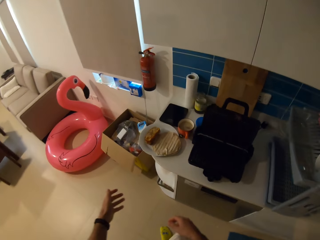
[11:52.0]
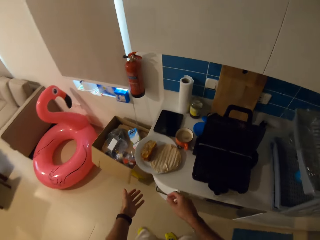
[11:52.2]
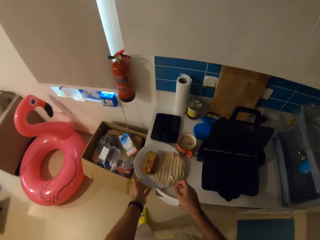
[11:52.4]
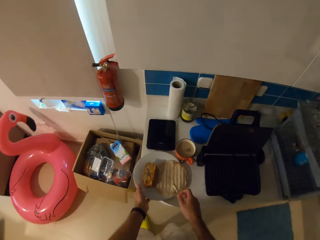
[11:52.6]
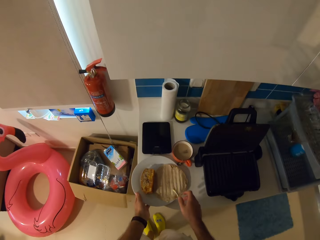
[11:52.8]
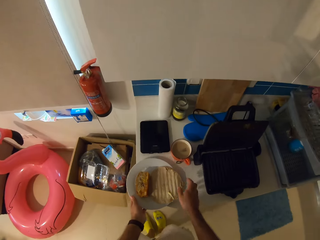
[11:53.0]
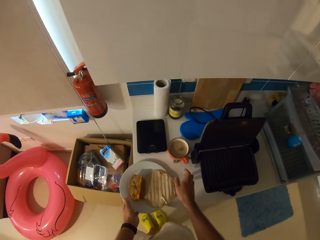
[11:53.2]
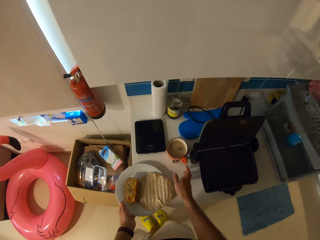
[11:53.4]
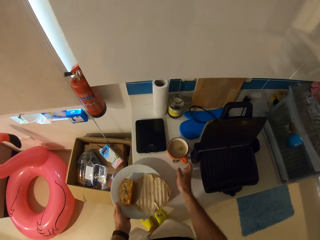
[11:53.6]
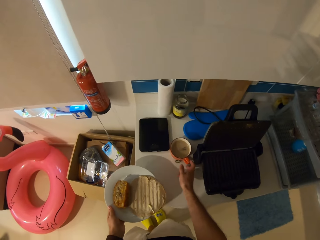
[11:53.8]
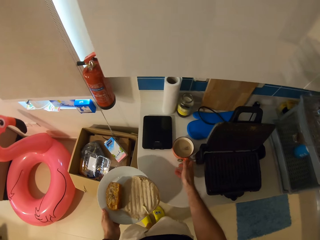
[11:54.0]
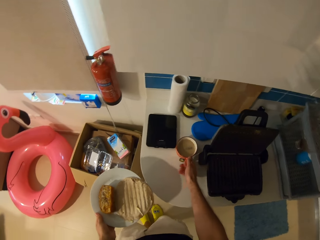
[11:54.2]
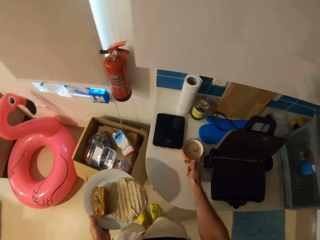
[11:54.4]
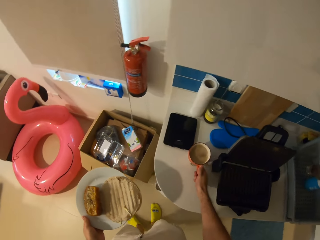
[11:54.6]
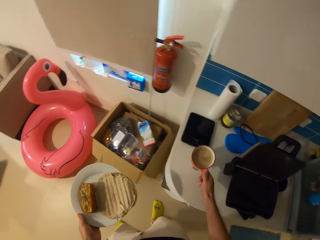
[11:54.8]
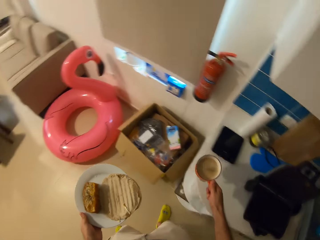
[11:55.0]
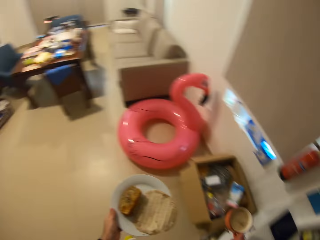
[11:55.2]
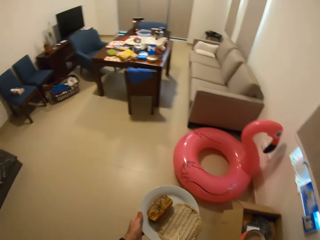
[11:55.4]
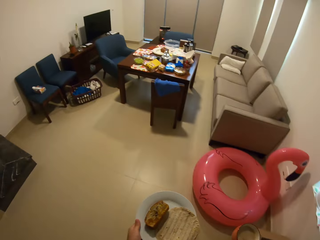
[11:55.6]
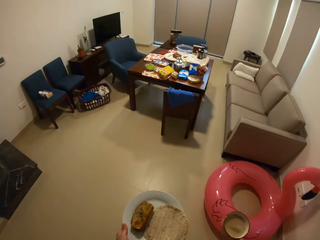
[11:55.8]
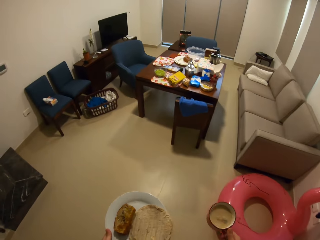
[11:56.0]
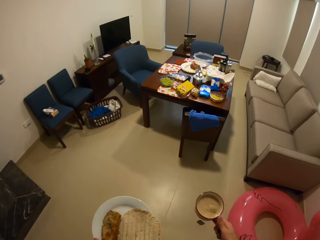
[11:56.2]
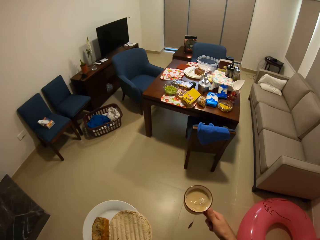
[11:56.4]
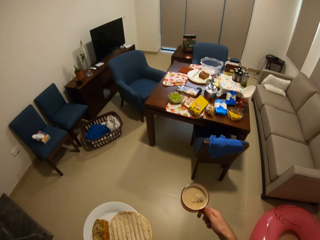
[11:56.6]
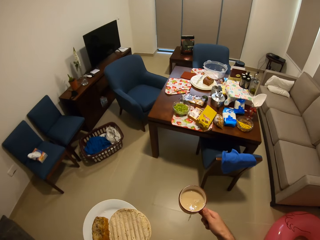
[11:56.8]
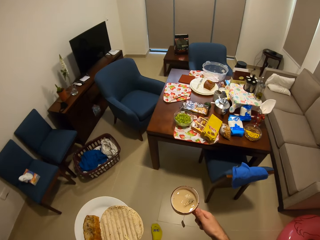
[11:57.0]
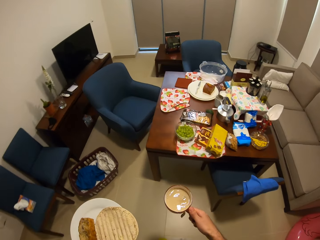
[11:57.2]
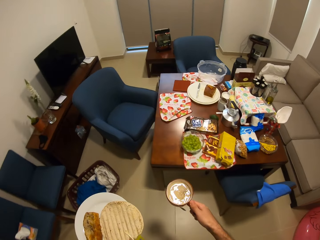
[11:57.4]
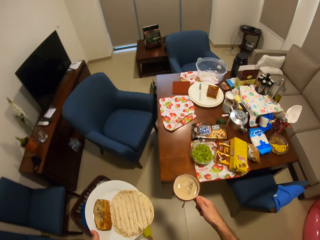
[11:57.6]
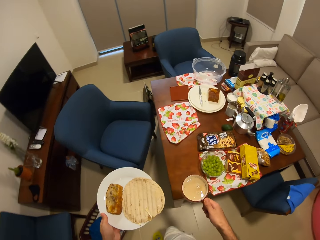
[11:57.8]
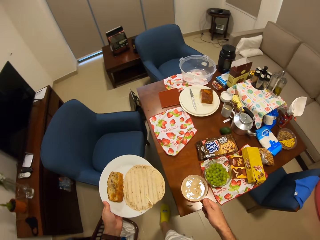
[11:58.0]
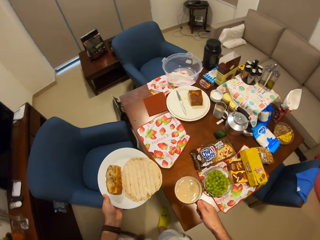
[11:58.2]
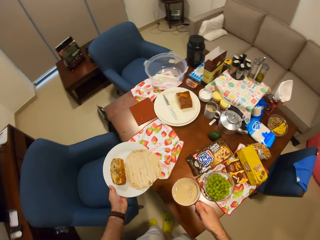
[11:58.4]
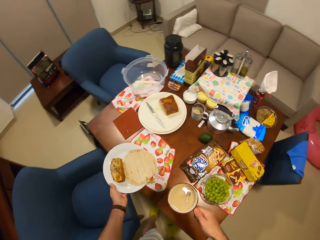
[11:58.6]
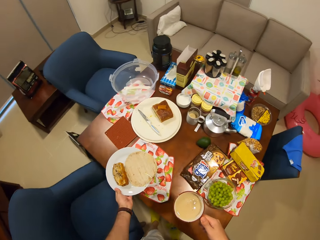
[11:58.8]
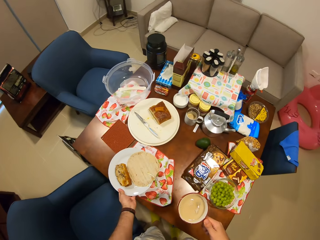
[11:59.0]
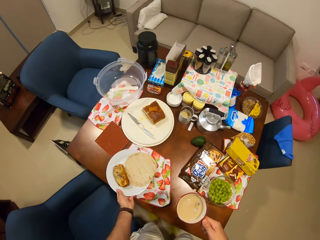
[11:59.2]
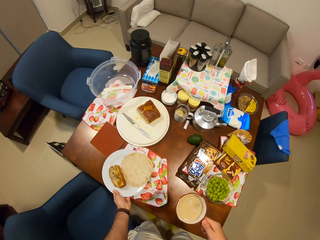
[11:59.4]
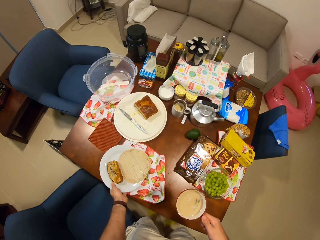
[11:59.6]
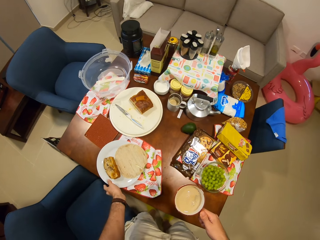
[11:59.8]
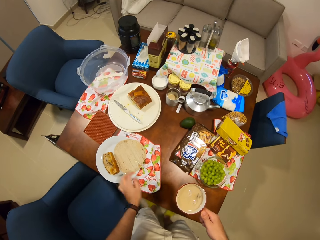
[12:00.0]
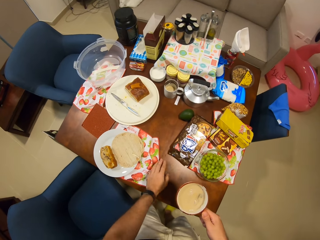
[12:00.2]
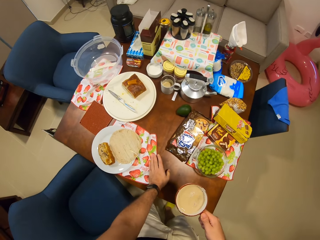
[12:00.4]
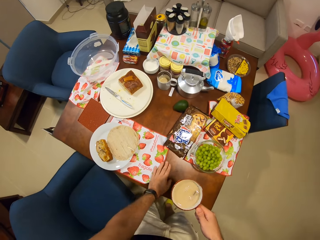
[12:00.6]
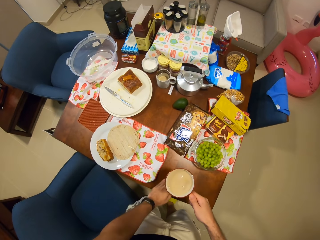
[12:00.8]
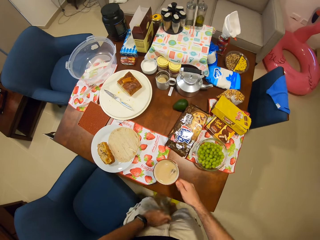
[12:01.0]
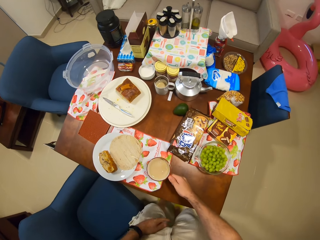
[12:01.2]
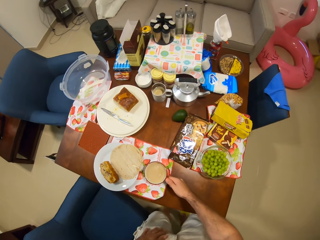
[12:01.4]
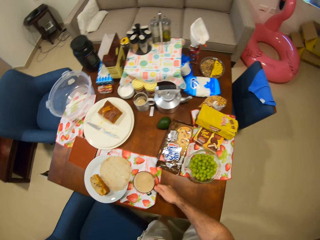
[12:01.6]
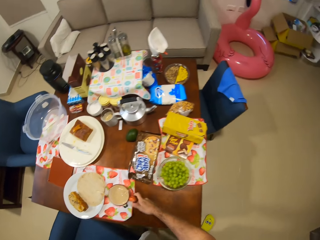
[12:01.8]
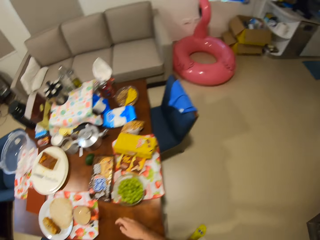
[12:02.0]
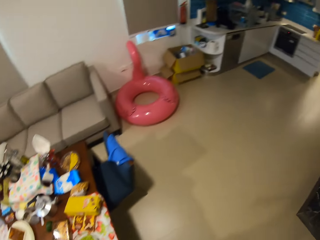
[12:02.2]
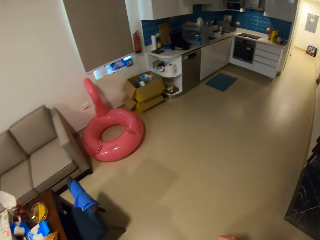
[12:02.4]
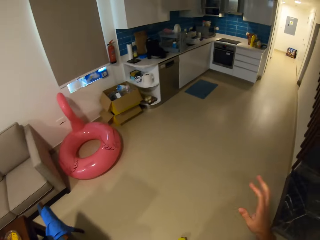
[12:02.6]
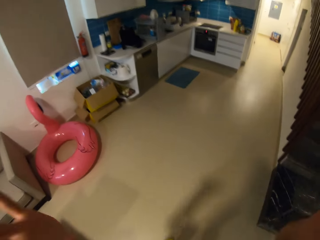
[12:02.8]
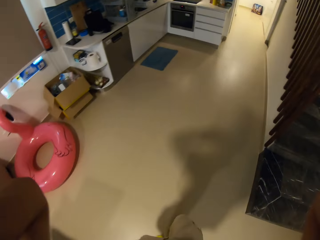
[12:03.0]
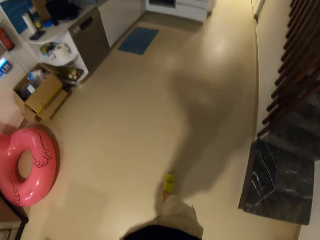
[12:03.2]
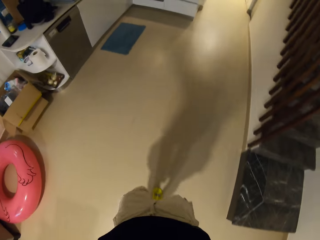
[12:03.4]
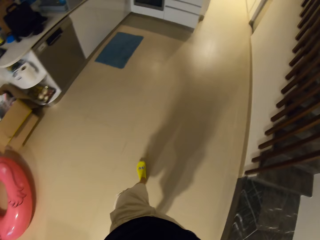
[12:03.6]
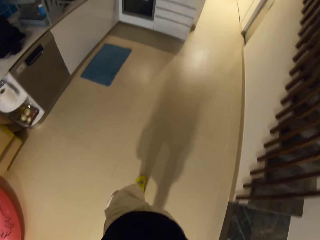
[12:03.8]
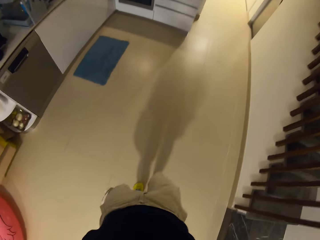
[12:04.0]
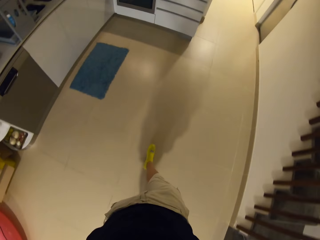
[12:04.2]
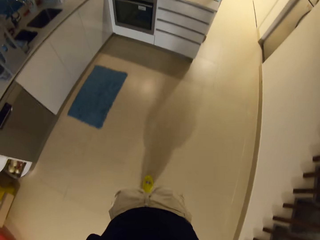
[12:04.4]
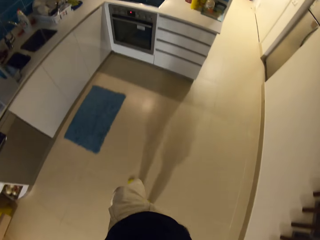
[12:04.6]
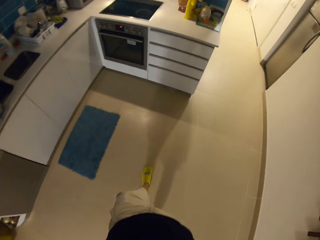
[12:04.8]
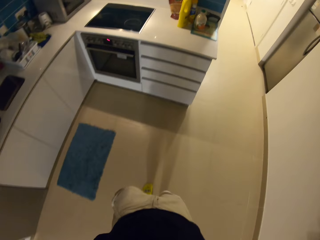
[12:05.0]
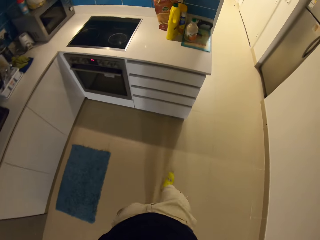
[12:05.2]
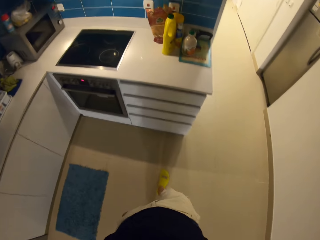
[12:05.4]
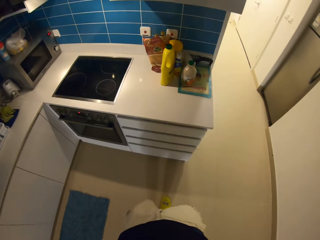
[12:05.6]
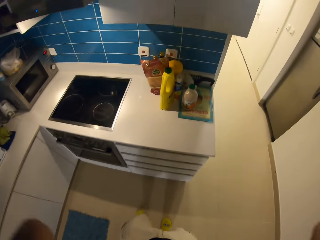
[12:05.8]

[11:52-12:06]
The camera wearer picks up the plate of food on the kitchen counter with his left hand. He picks up the cup of tea on the kitchen counter with his right hand. He walks in the room. He places the plate of food in his left hand on a dining table. He places the cup of tea in his right hand on the dining table. He walks in the room and raises his hands.

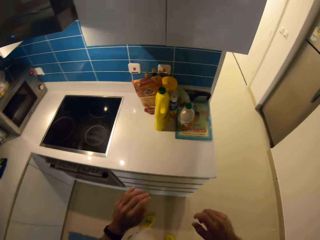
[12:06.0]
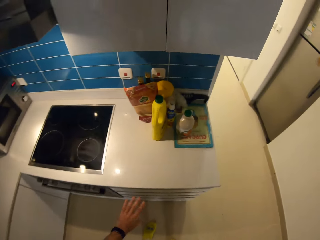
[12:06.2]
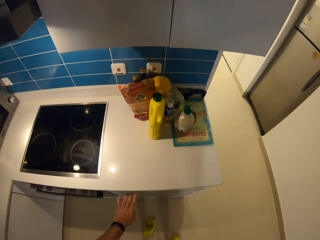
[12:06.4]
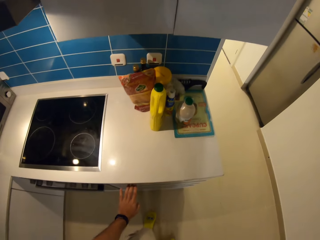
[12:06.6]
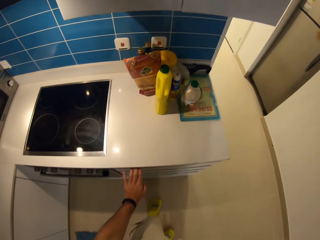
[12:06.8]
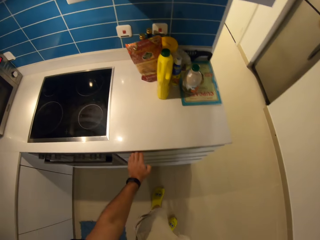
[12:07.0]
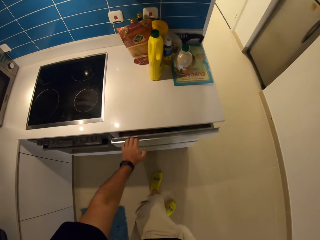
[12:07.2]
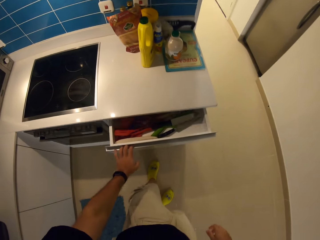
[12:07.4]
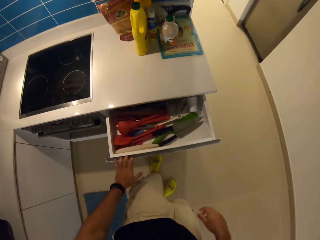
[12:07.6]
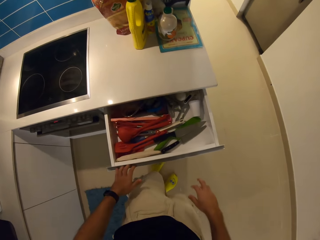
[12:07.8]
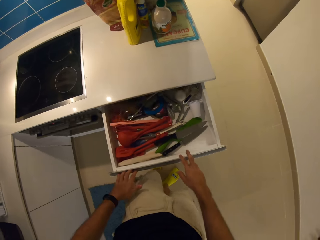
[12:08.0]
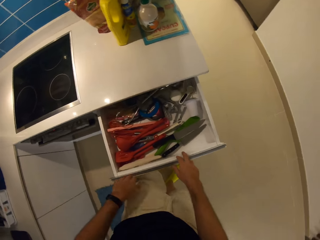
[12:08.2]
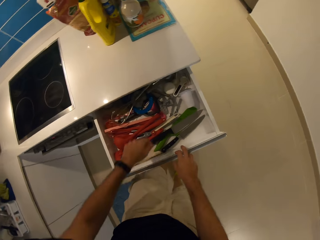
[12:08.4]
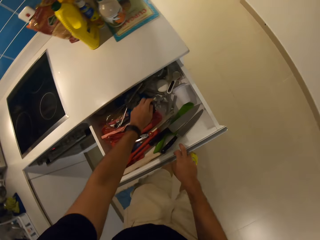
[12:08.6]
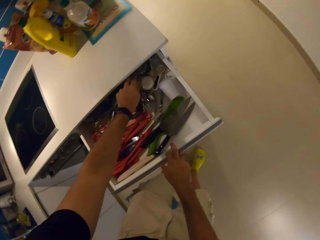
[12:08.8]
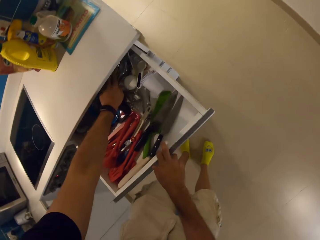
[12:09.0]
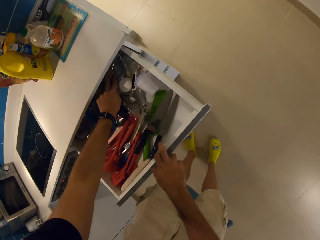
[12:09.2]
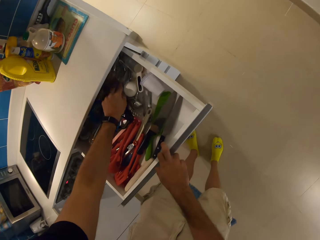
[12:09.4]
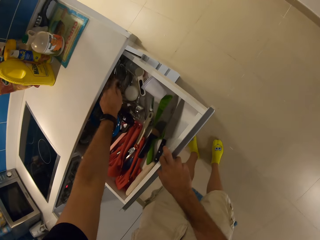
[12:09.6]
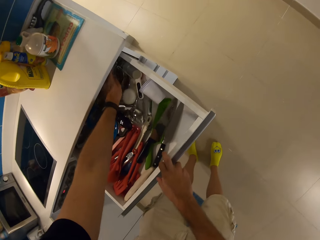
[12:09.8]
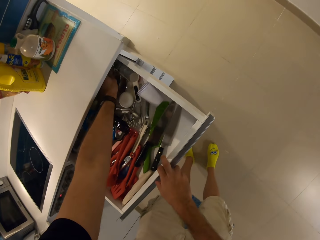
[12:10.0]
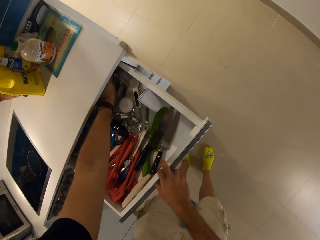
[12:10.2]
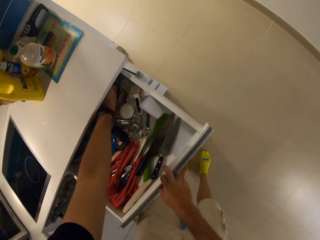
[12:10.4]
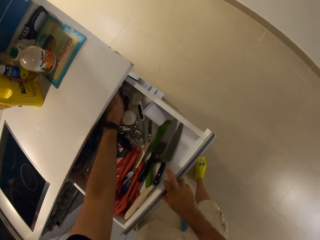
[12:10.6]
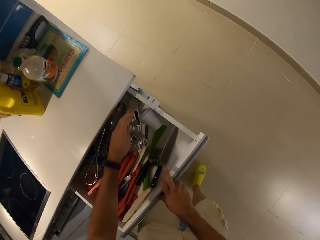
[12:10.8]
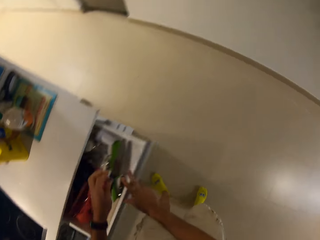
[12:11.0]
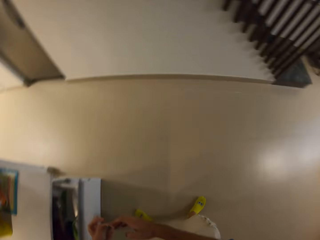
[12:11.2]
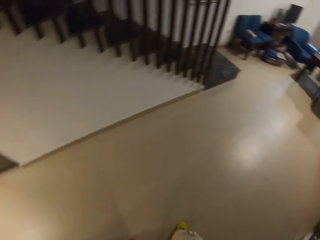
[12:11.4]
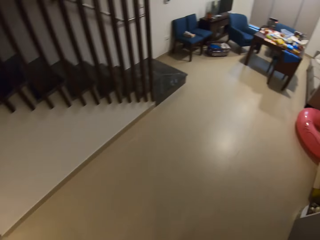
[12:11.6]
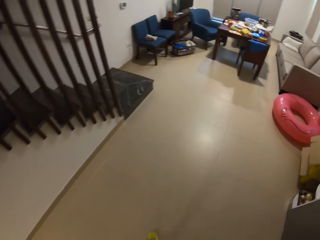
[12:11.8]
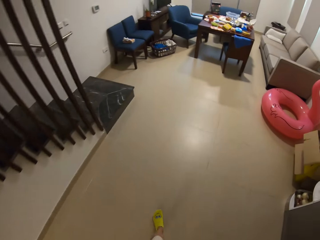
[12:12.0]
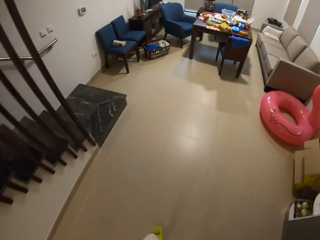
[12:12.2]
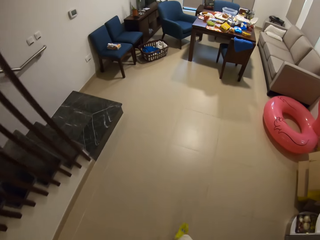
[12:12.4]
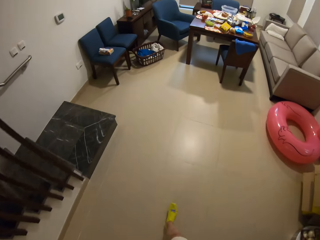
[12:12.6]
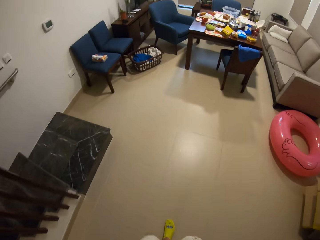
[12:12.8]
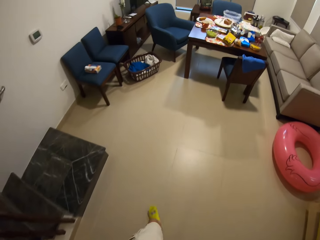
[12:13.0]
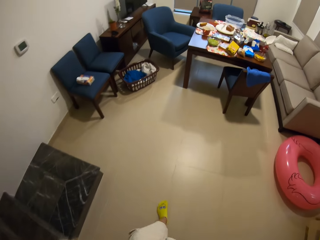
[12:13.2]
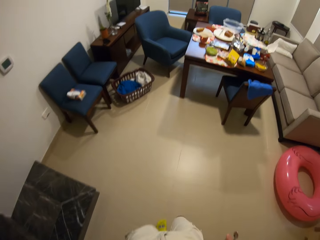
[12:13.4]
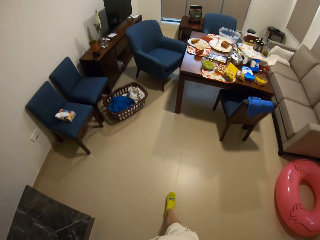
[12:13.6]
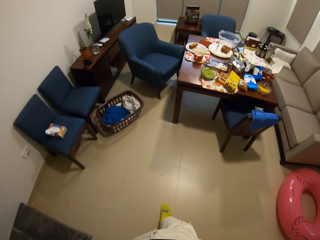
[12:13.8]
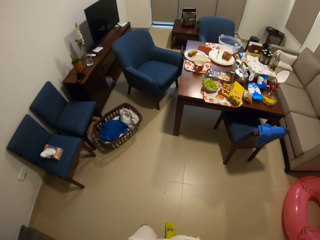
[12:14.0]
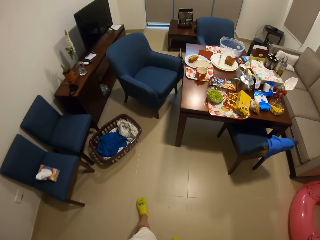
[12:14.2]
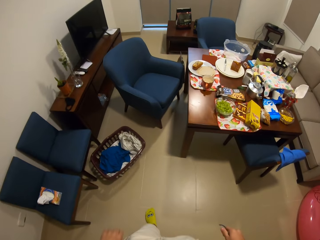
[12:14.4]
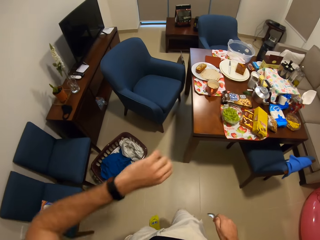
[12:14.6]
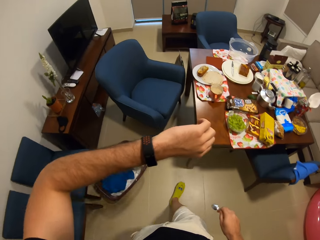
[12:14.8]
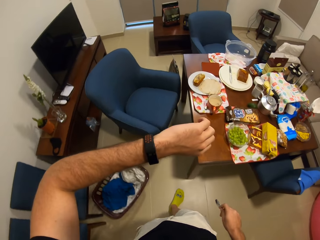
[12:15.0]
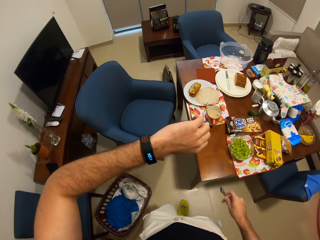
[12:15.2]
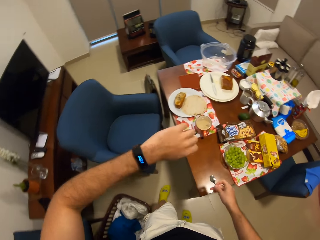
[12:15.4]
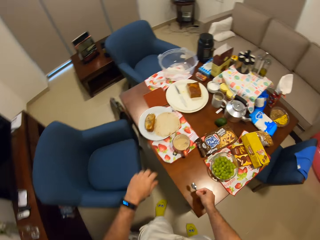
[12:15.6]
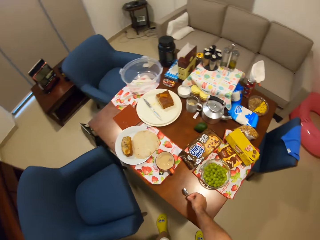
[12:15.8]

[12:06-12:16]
The camera wearer opens a drawer with his left hand. He picks out a tea spoon from the drawer with his right hand. He walks in the room. He looks at the wrist watch.
